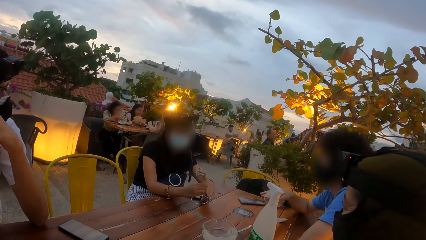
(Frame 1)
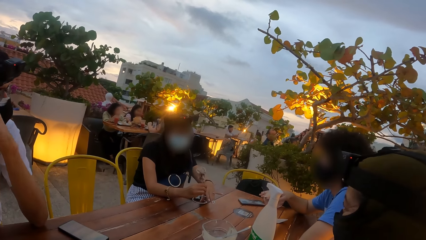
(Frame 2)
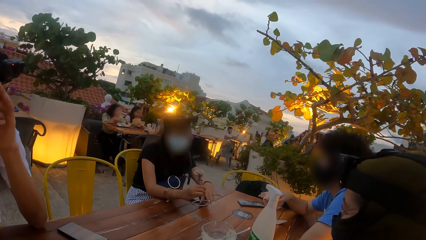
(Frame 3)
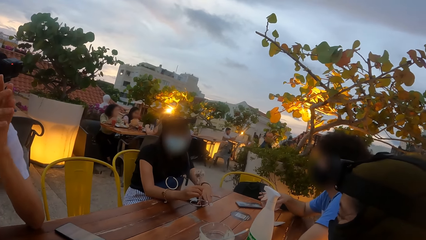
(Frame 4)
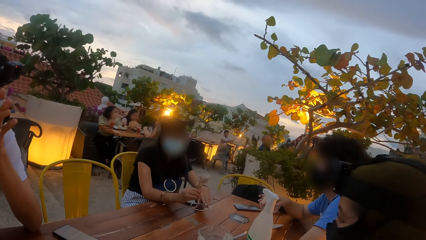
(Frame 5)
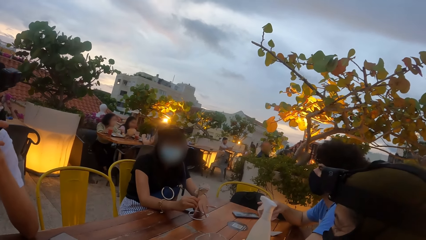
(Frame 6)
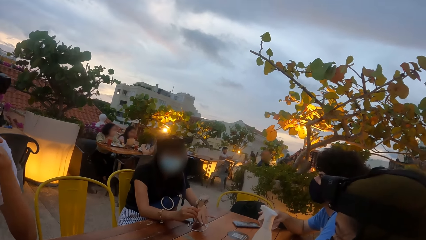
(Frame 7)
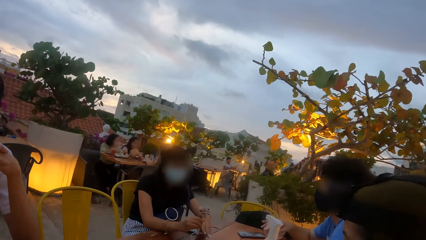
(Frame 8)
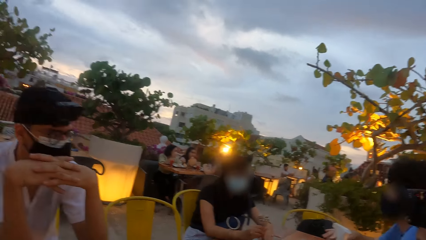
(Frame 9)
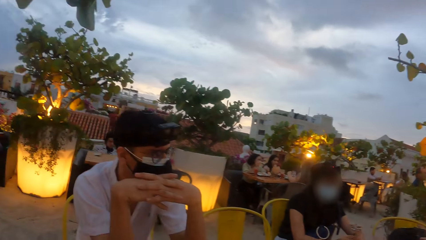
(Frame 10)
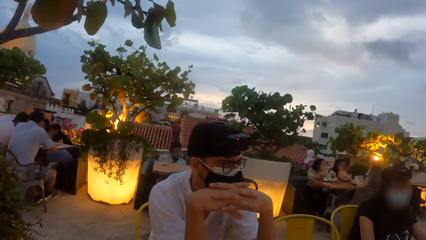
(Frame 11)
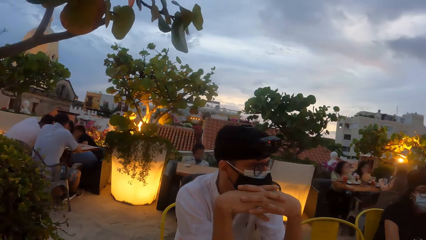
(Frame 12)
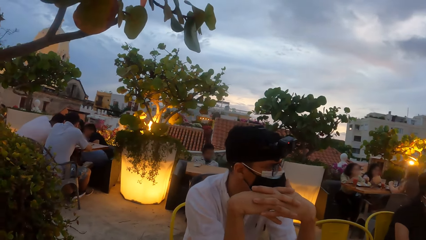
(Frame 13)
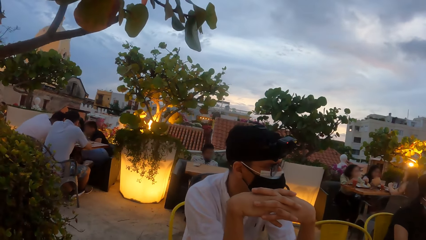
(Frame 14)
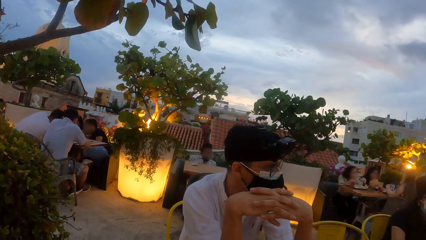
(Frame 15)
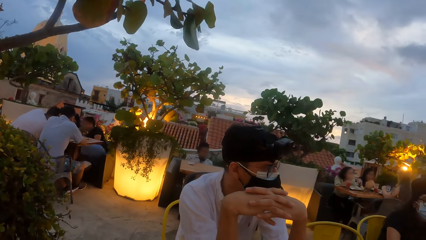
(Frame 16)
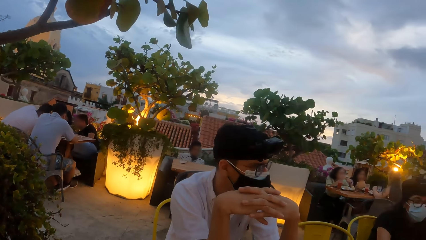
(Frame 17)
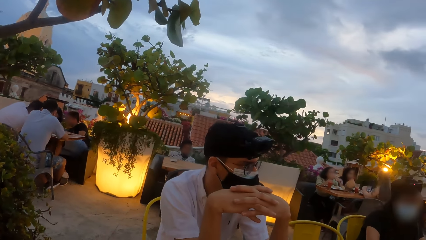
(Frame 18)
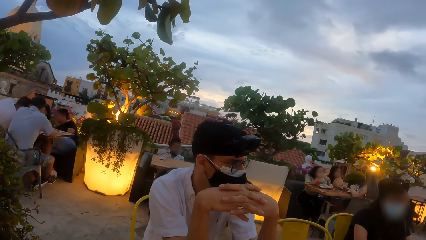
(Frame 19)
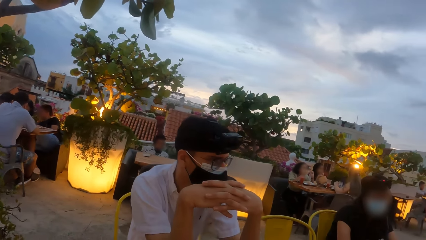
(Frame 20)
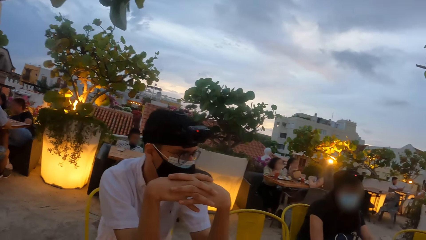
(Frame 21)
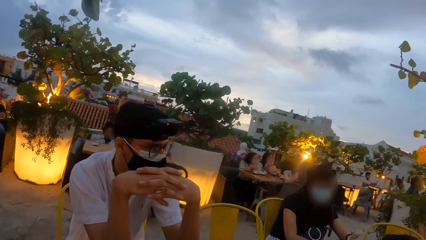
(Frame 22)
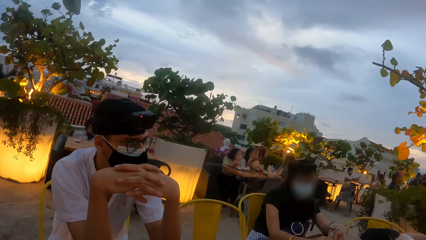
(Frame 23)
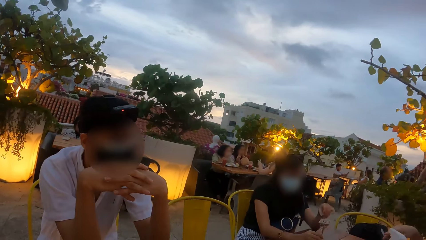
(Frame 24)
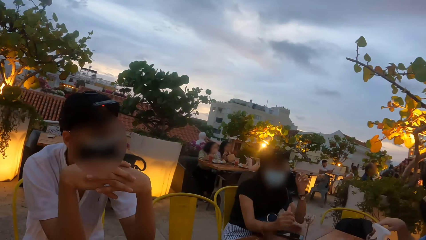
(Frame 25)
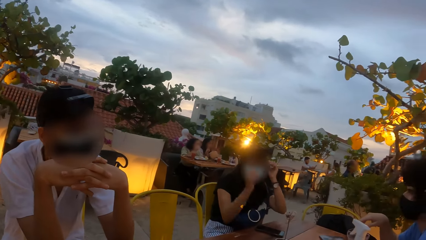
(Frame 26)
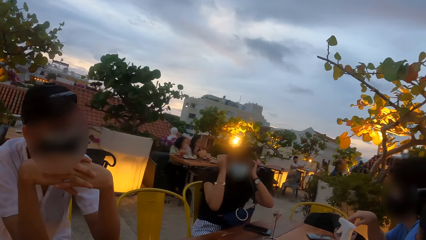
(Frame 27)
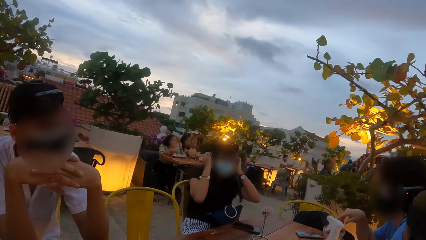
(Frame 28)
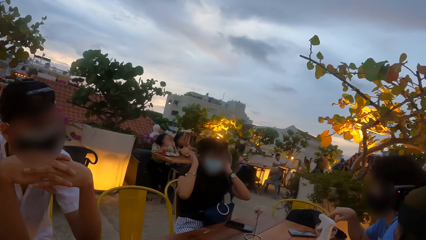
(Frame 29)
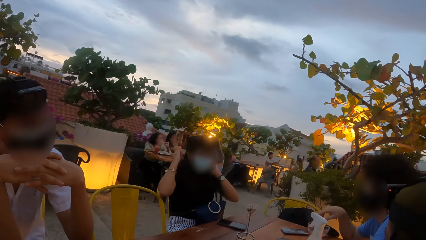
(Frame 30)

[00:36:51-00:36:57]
A man clasps both hands together. The camera wearer looks around. A woman runs both hands down her hair.

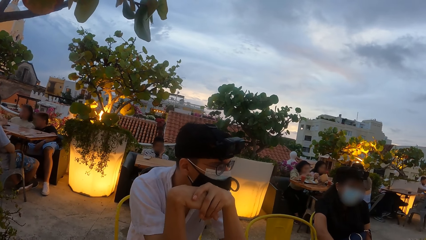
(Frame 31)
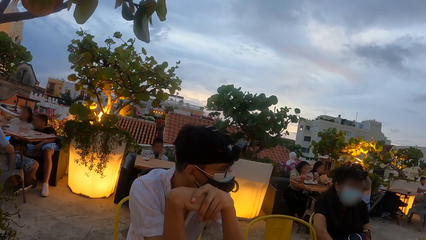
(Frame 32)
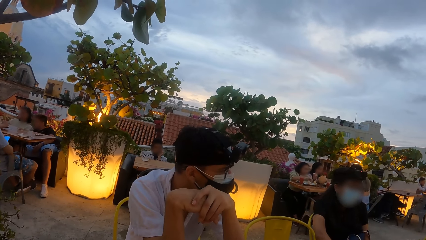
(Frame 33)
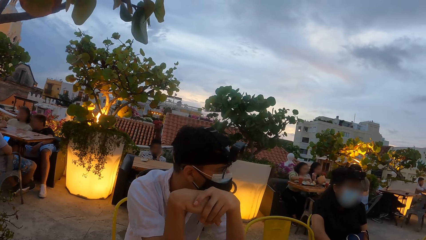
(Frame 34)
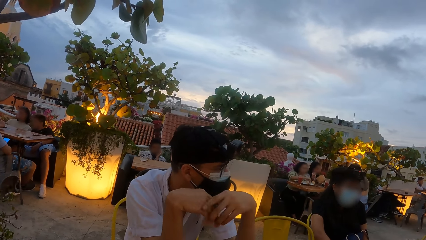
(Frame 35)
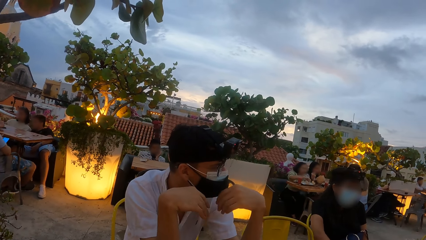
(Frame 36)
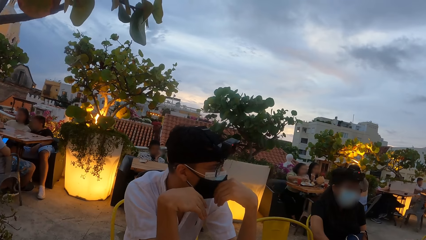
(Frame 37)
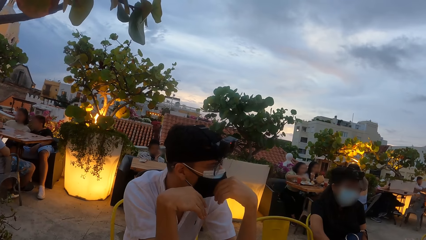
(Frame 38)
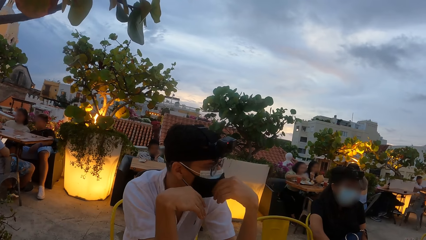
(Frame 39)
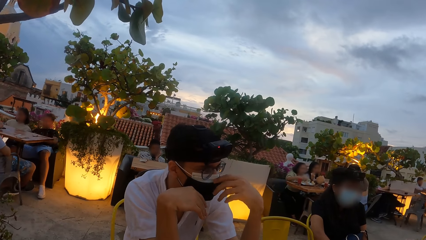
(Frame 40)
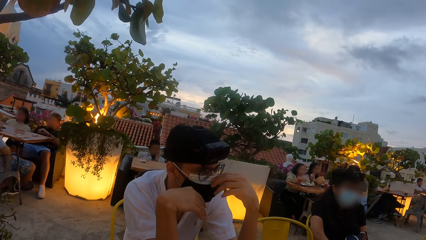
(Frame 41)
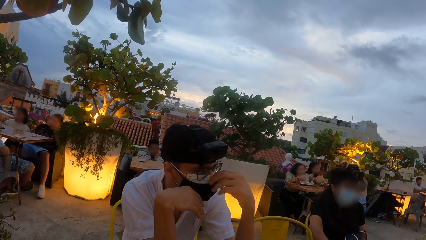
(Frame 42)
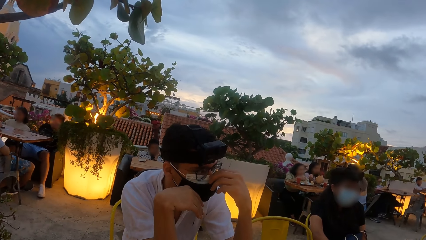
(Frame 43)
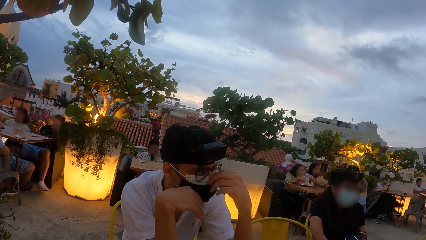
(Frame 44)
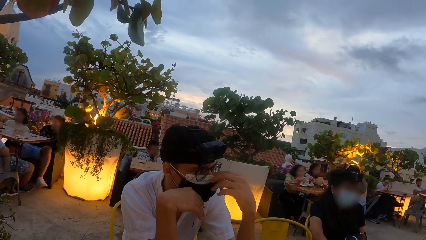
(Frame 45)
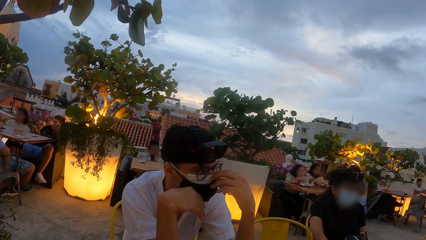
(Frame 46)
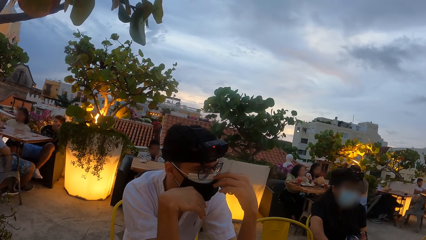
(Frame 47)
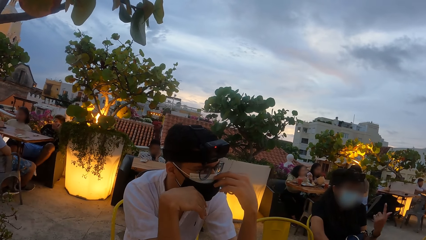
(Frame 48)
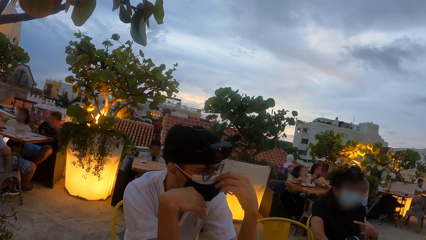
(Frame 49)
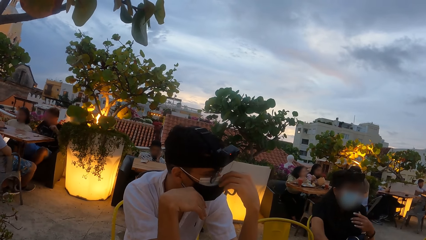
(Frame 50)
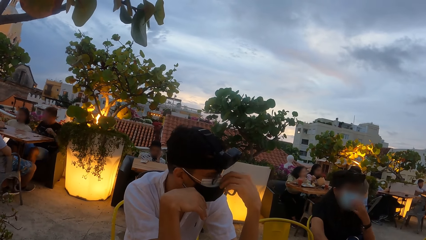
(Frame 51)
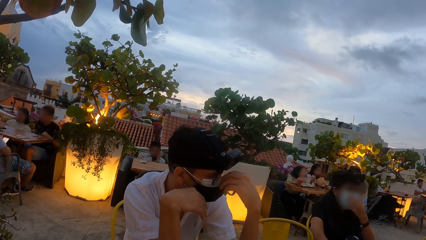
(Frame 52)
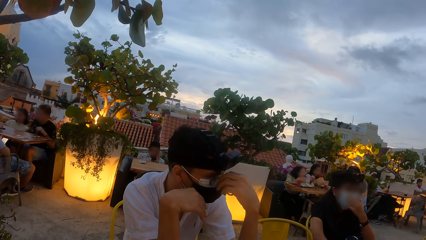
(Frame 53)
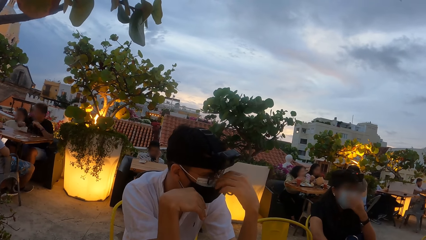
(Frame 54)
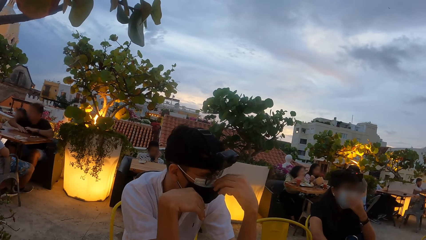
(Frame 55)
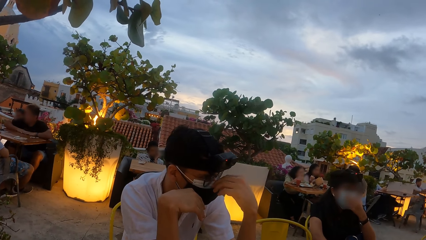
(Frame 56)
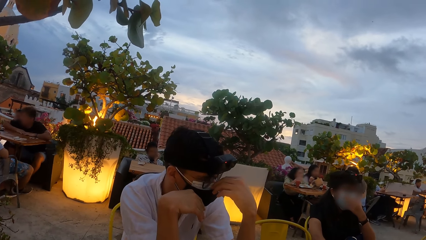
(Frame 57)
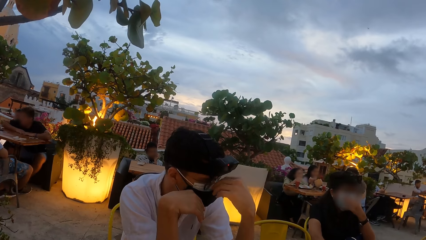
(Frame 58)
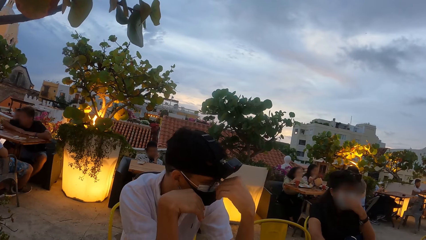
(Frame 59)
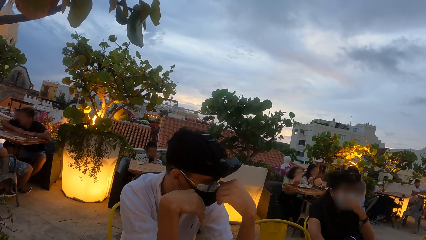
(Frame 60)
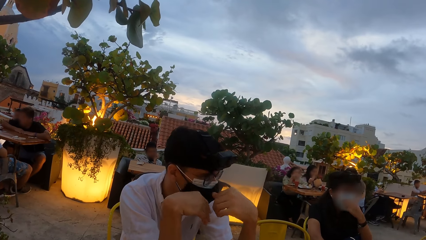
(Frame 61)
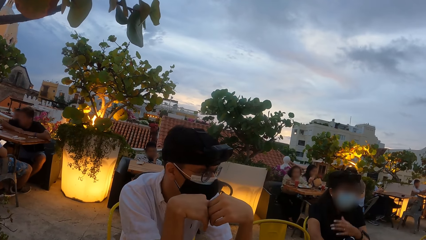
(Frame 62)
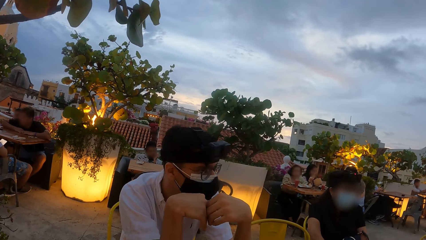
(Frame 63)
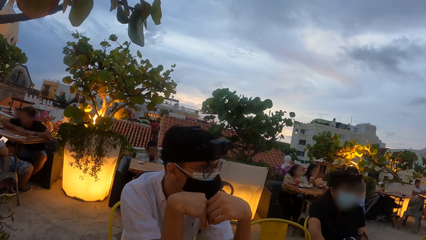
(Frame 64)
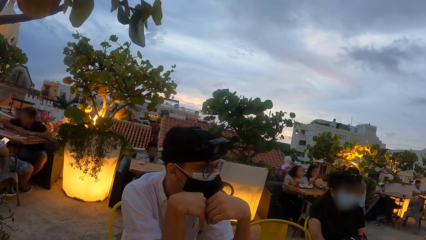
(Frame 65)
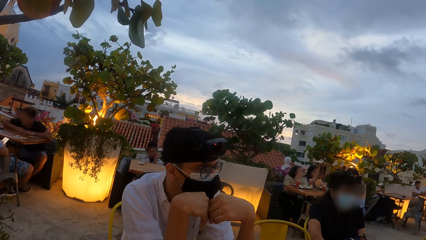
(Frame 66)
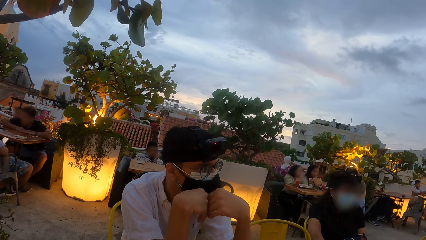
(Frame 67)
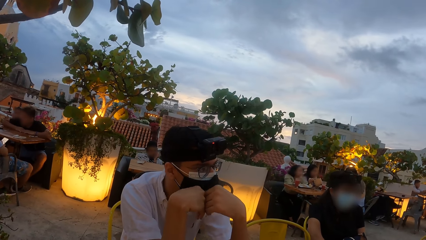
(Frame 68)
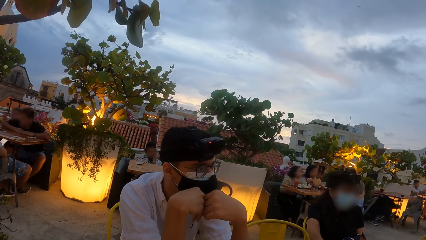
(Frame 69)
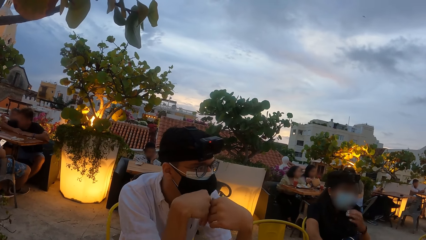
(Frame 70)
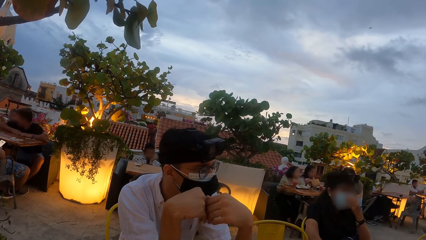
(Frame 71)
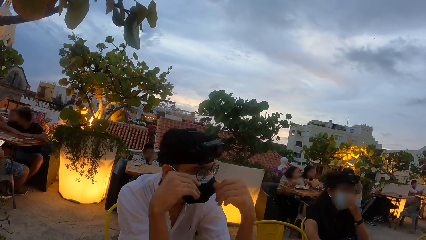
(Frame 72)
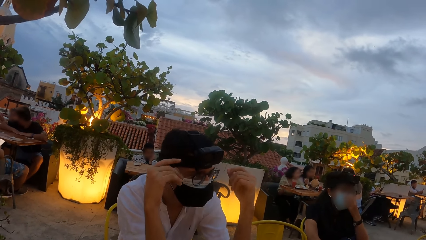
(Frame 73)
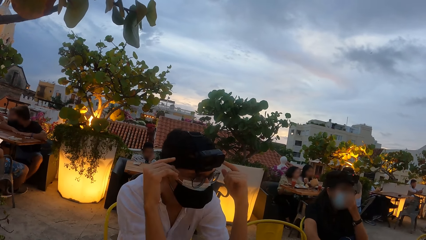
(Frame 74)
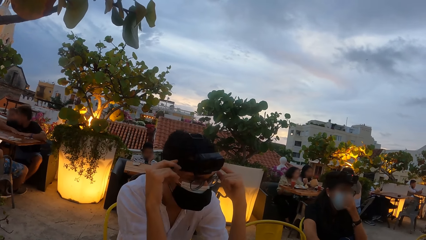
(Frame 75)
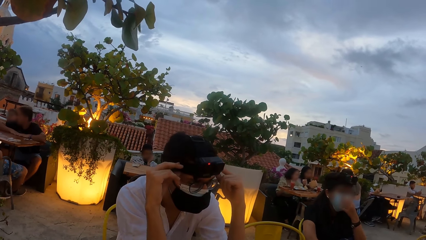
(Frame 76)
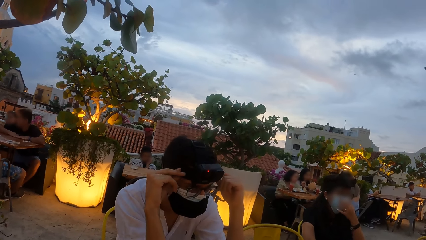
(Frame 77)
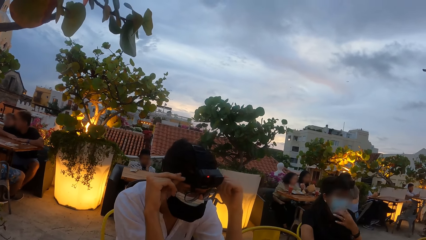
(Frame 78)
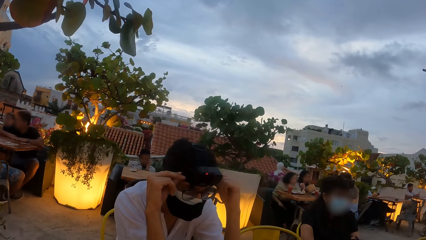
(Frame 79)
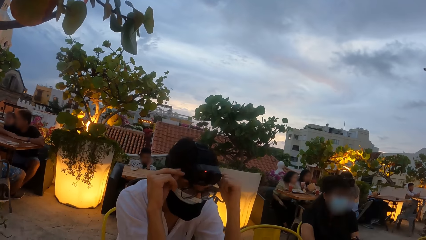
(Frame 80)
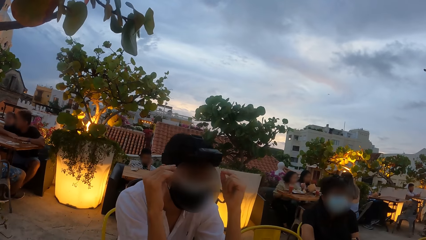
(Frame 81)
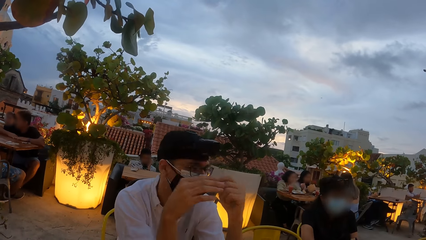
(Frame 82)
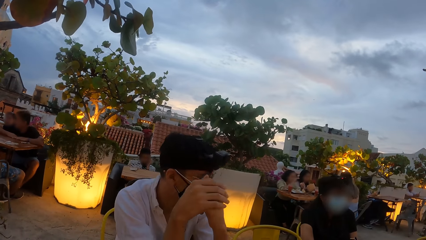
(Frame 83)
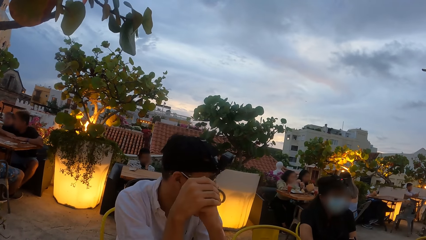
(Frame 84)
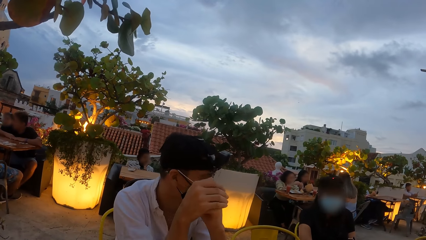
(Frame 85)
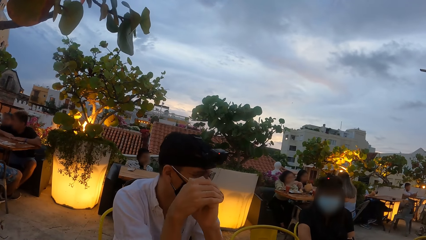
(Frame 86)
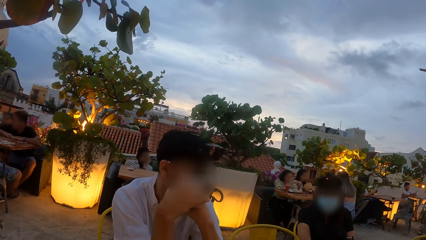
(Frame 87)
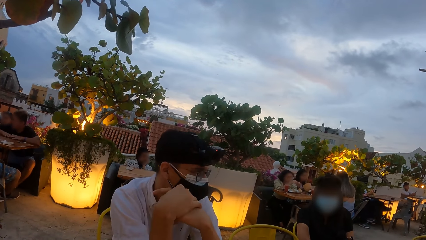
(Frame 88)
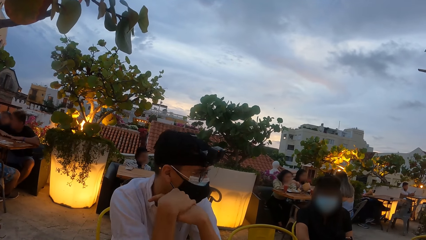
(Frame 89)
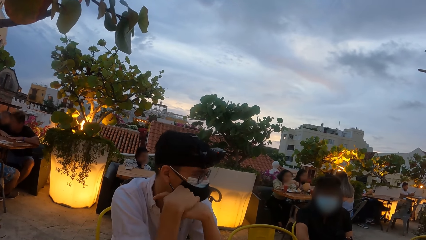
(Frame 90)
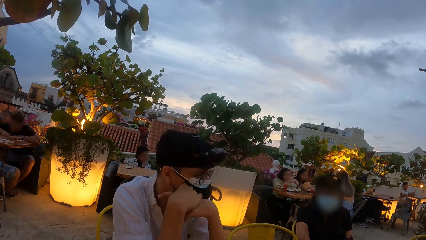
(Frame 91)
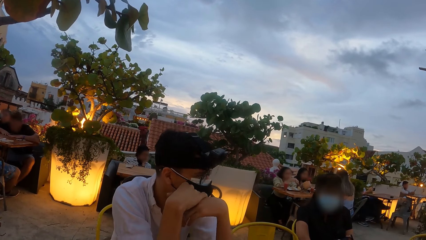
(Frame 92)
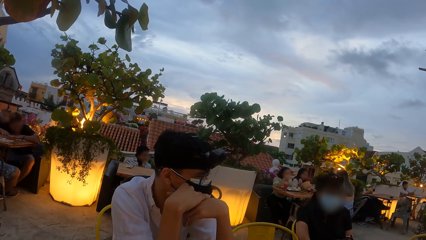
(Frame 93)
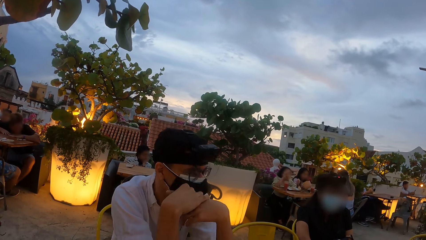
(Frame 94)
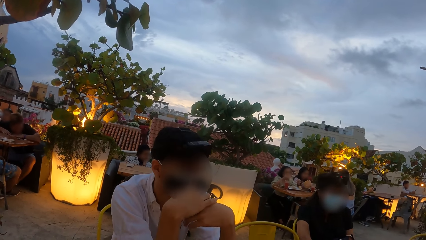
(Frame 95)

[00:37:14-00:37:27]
A man adjusts the nose mask on his face with his left hand. A woman adjusts the nose mask on her face with her left hand. The man clasps both hands together. The woman adjusts the nose mask on her face with her left hand. The man adjusts the camera on his head with both hands and clasps both hands together.
